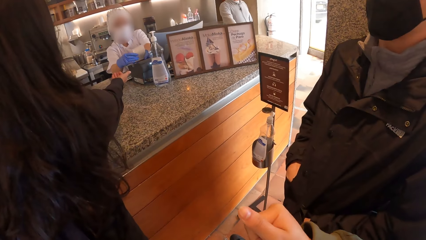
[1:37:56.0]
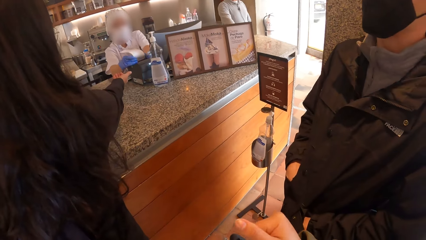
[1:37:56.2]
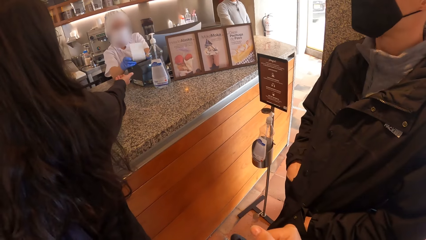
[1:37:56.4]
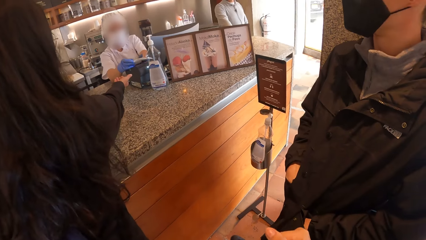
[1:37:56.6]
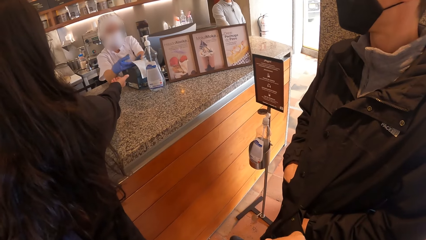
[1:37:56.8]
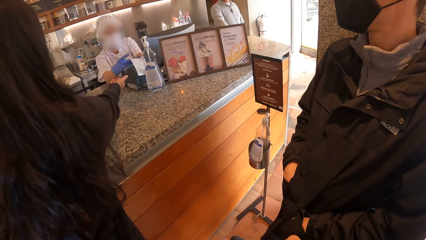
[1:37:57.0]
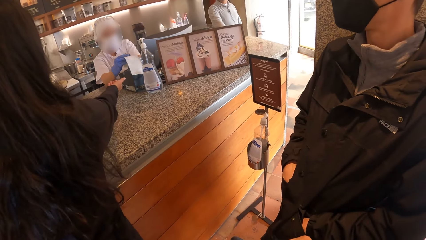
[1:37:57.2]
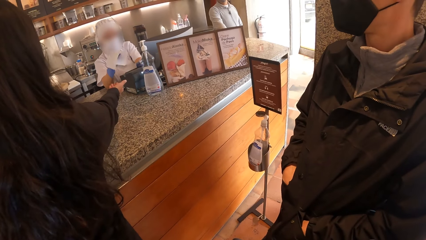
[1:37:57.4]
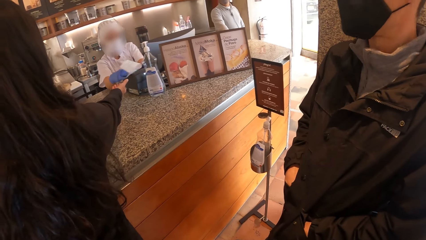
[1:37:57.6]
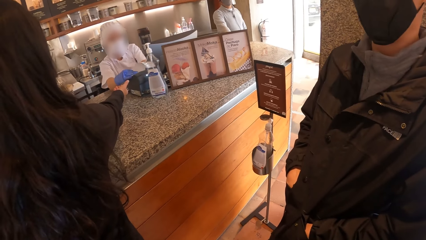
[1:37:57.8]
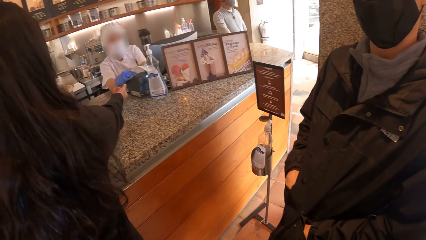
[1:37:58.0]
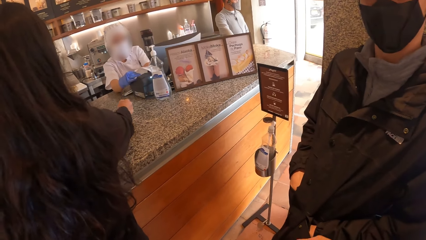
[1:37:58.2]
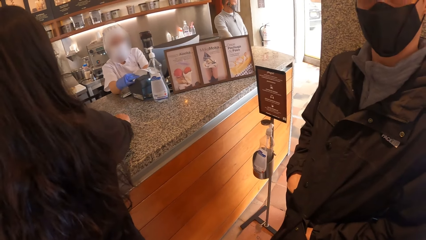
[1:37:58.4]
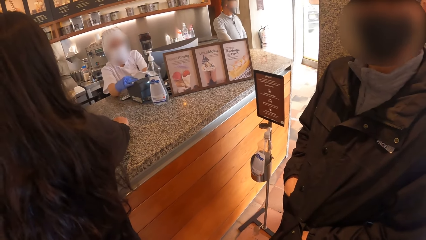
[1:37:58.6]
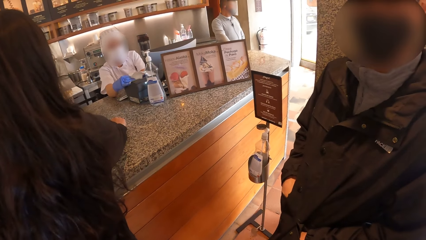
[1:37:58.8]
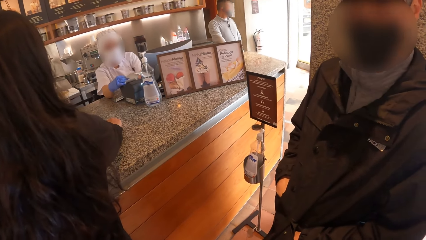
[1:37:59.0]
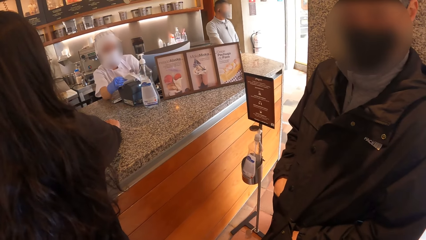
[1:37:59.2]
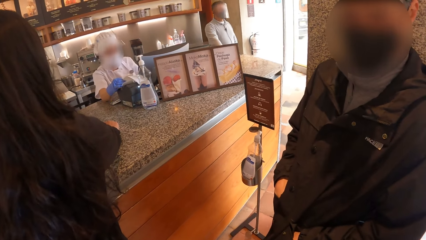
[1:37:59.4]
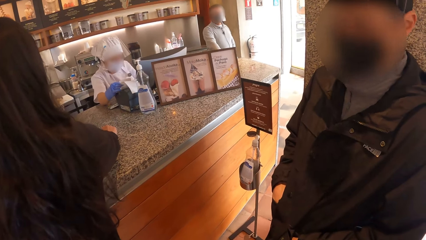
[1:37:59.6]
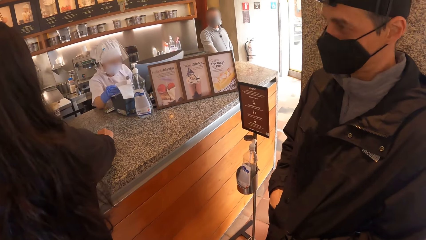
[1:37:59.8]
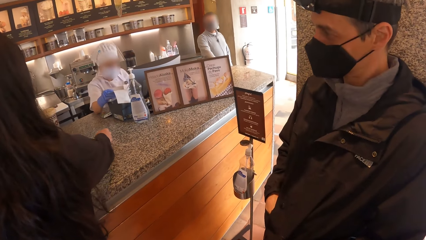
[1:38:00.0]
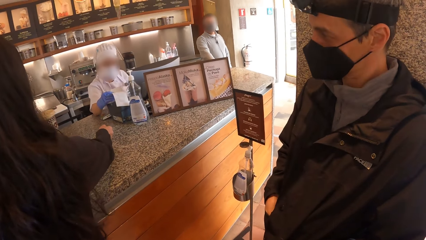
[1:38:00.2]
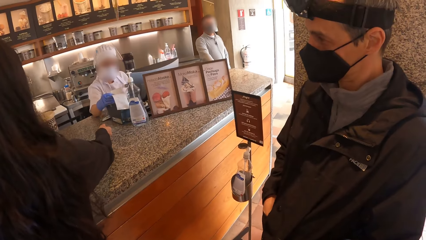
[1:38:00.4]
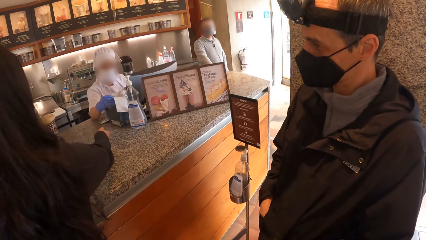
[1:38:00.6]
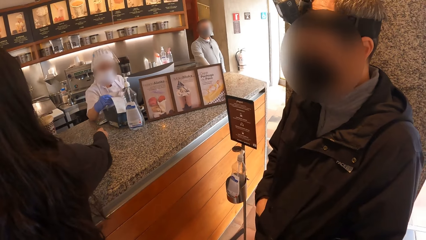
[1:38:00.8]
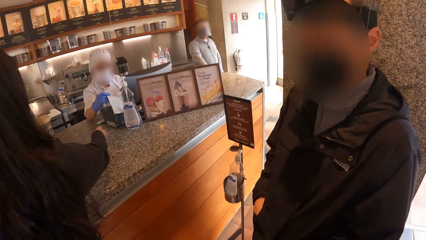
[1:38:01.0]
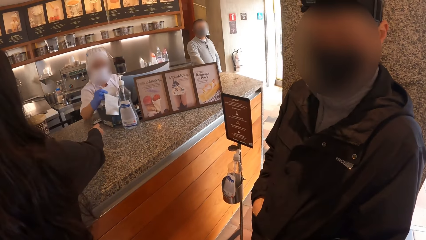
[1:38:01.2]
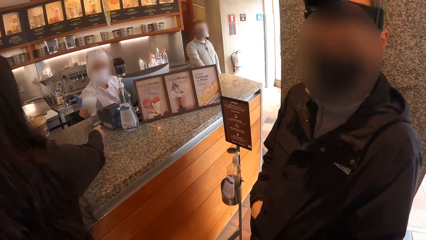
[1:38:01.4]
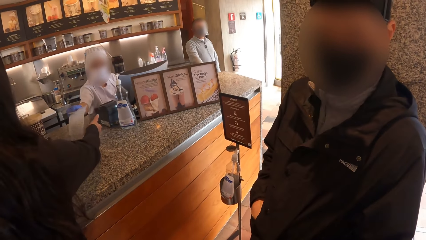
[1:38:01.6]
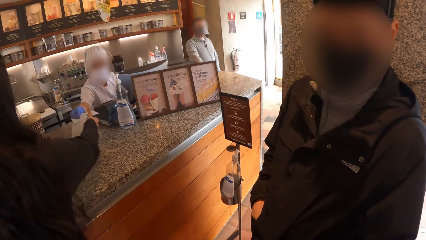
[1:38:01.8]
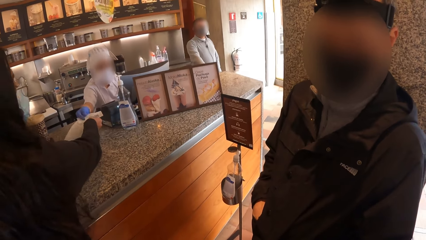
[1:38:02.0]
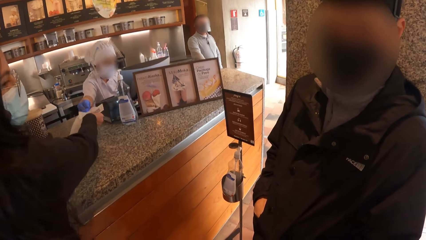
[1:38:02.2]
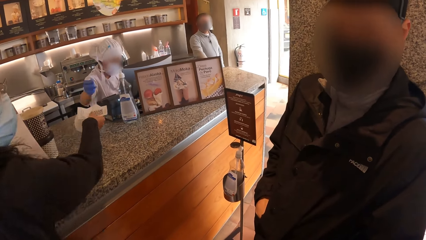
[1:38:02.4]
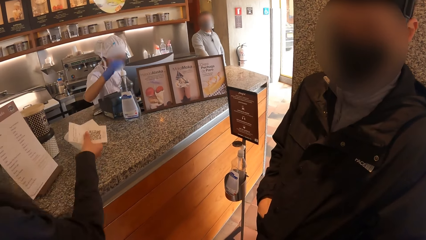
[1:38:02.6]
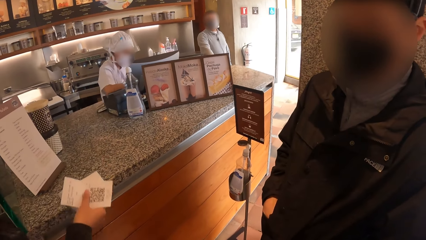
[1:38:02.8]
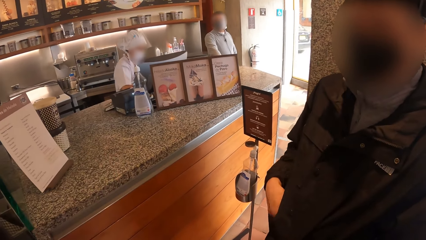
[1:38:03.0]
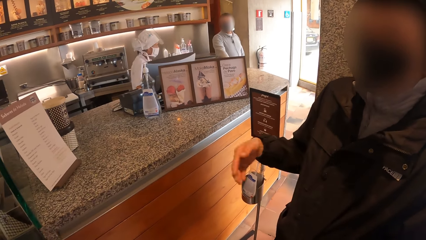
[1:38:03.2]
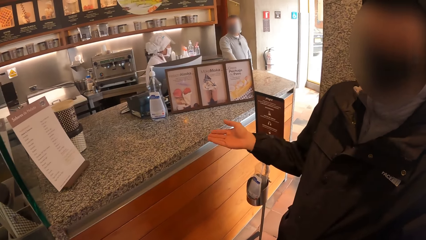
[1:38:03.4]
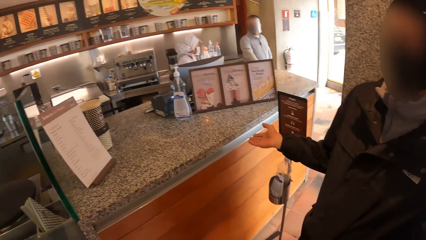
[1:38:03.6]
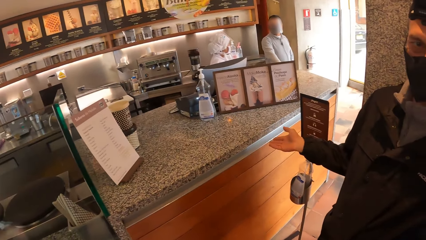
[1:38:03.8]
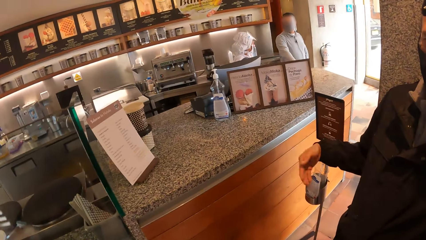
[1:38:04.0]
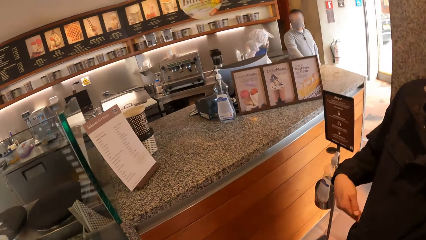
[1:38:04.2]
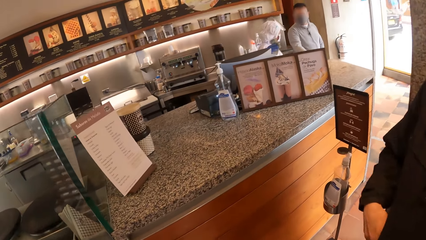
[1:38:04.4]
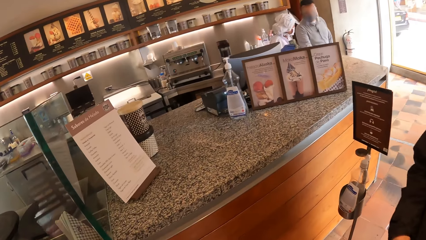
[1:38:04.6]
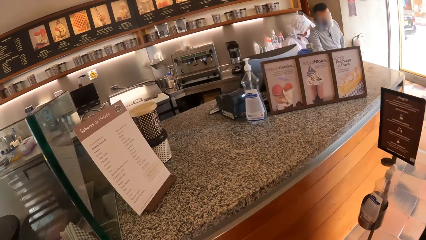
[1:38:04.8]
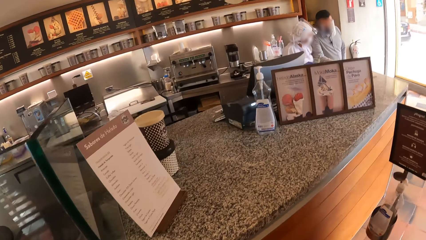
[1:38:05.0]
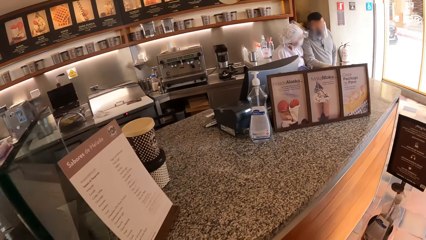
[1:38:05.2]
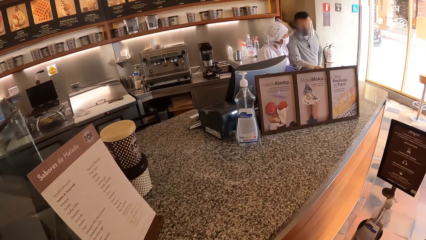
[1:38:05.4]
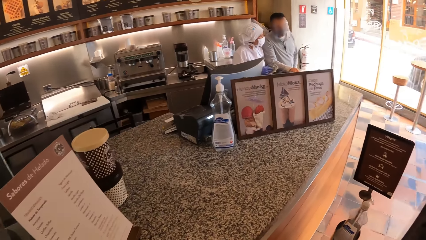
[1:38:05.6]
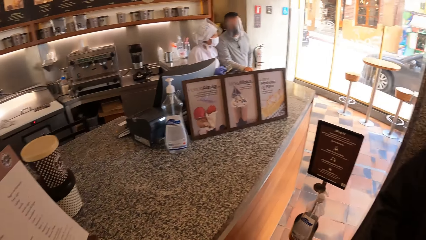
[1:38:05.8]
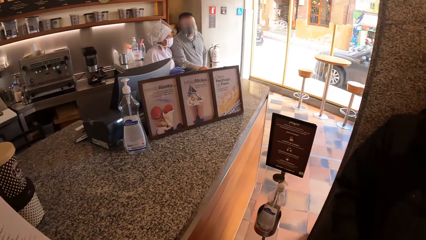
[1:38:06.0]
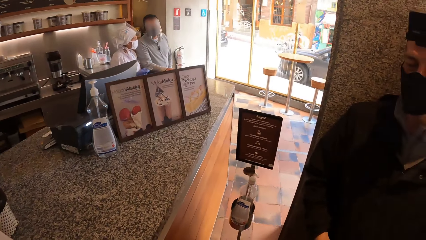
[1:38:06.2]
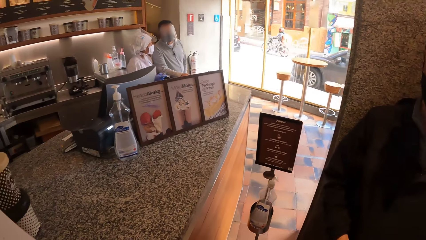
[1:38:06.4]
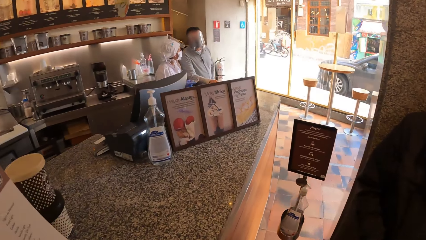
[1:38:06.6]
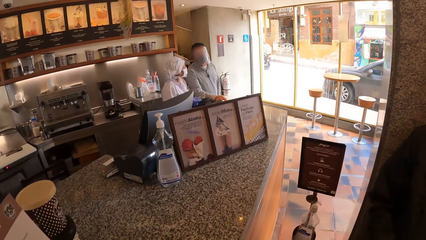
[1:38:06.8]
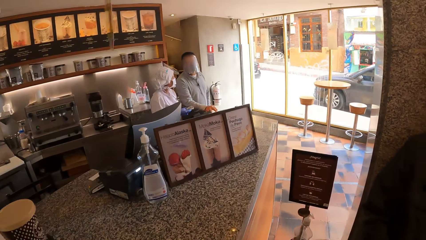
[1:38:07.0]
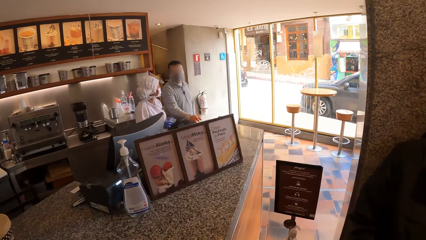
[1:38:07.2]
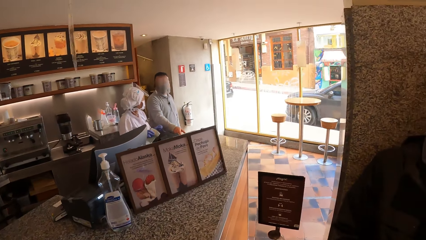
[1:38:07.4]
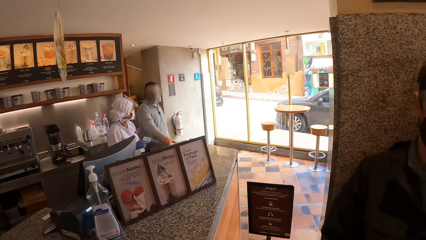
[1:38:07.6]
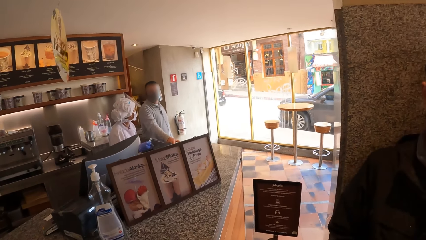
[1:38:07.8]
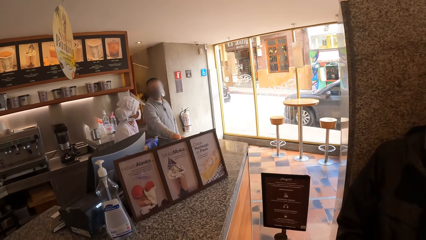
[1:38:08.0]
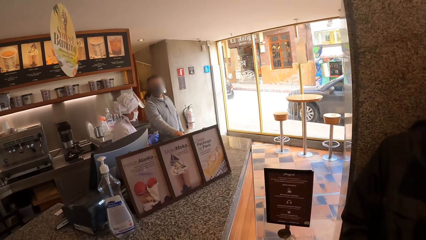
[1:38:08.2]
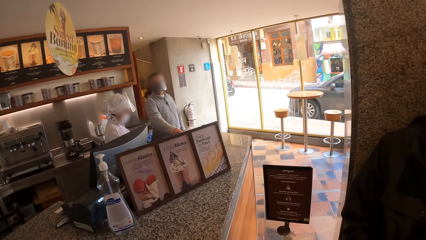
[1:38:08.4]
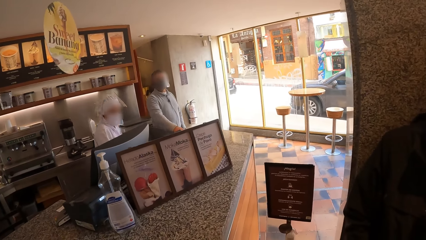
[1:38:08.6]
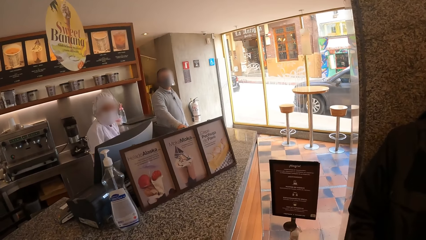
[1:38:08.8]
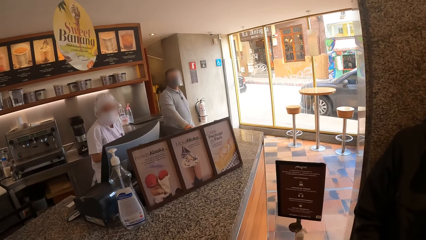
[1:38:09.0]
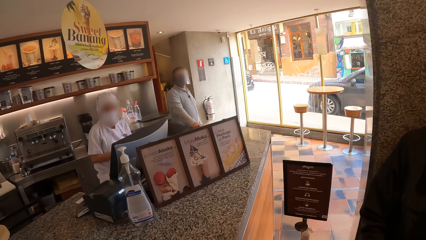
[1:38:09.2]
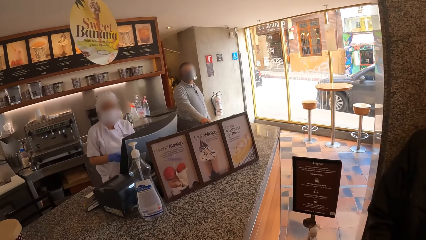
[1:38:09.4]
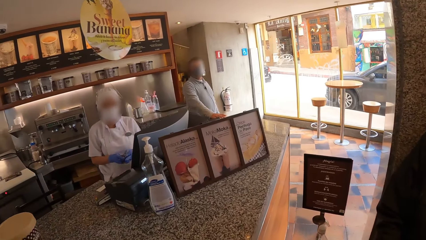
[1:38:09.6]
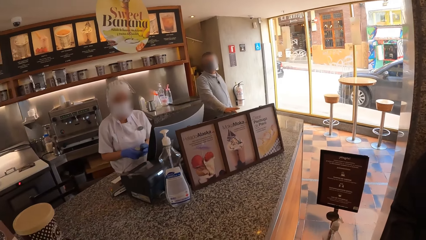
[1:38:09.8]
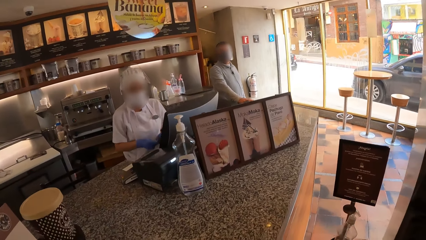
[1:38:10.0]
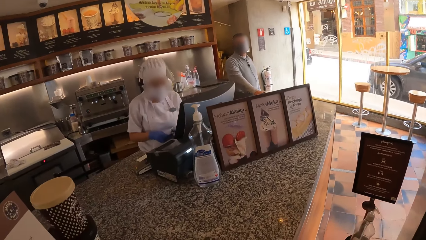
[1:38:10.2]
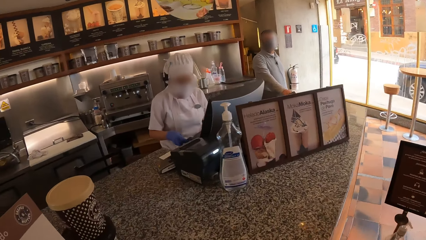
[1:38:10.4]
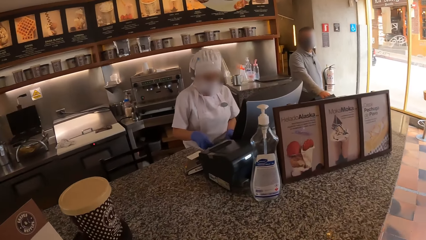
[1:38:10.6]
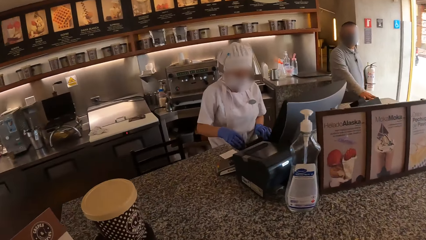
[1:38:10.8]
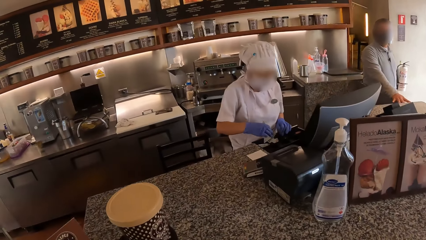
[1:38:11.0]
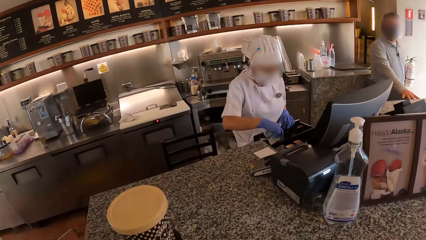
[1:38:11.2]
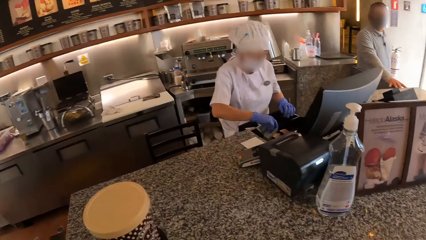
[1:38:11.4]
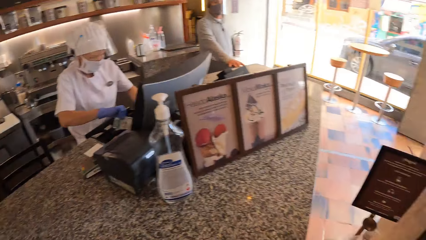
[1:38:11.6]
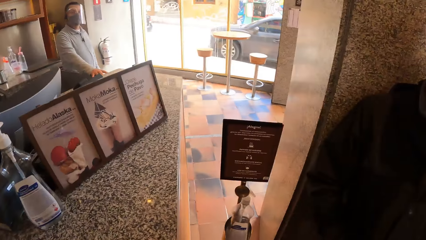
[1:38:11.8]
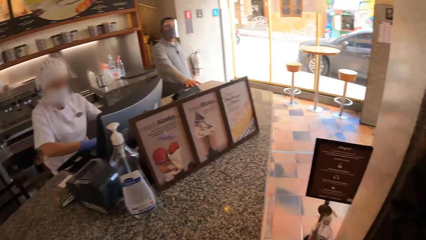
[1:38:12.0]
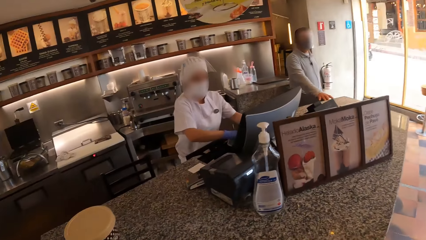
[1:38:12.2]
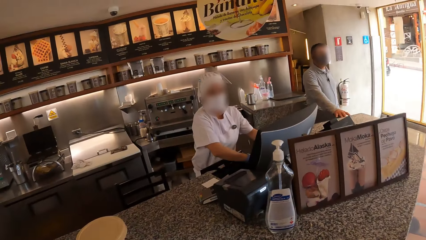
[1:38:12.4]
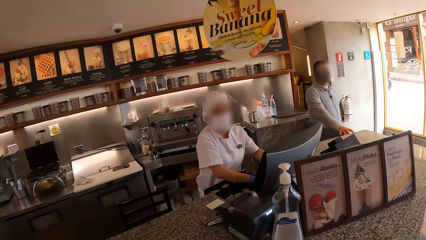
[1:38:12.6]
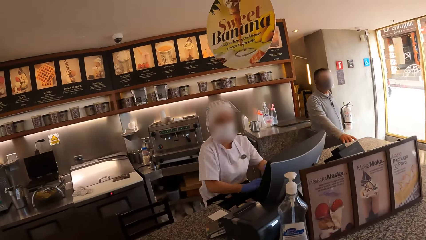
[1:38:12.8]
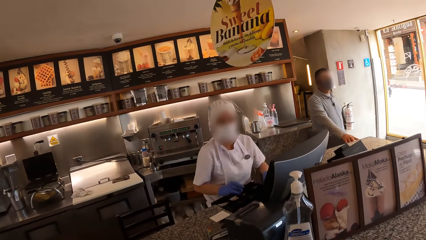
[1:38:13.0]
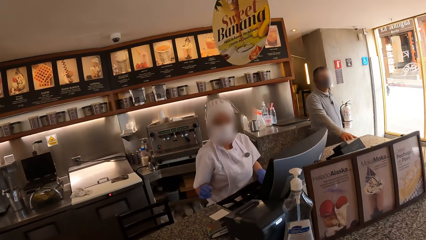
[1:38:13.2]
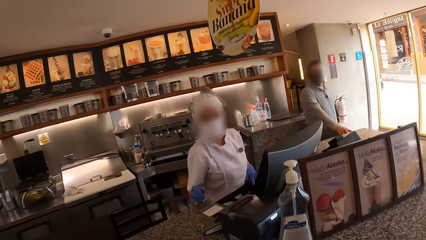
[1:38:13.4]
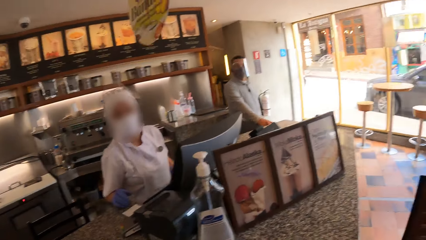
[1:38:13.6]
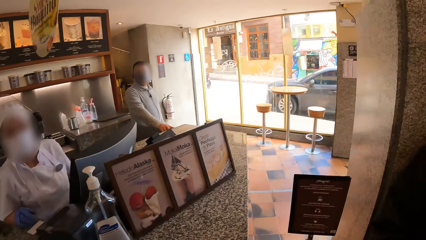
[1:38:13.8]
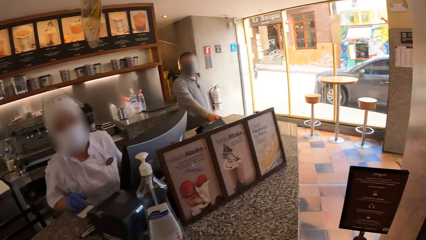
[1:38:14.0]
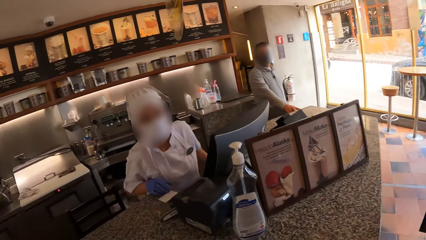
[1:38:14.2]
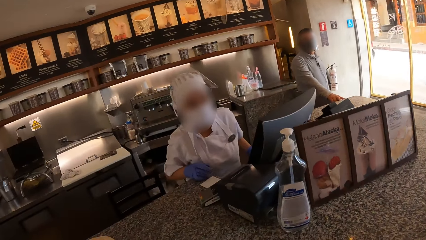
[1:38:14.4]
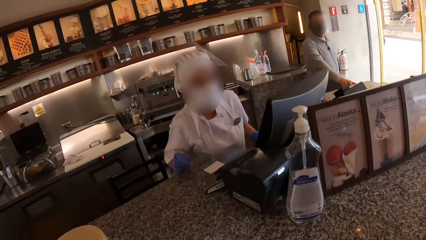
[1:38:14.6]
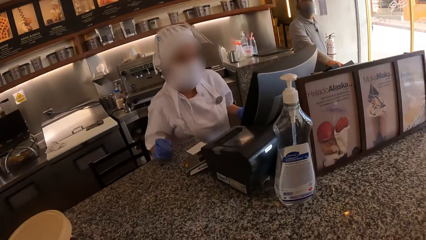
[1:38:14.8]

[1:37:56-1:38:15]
The waiter pulls out a receipt with her right hand. The waiter passes the receipt to a woman with her right hand. The woman takes the receipt. A man interacts with the camera wearer. The camera wearer moves close to the counter. The waiter interacts with another man. The waiter pulls a drawer with both hands. The camera wearer looks around. The waiter interacts with the camera wearer. The waiter closes the drawer with her body.
